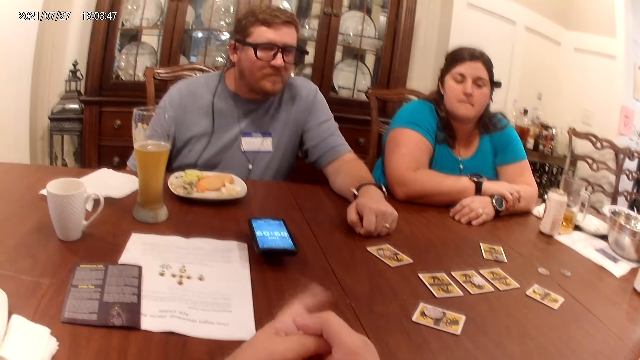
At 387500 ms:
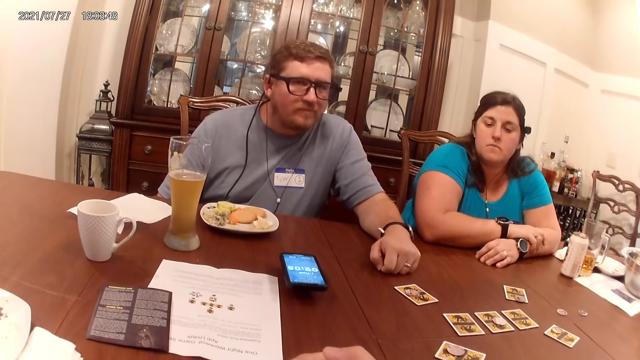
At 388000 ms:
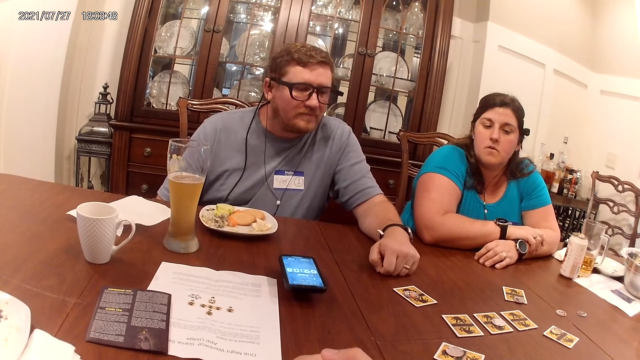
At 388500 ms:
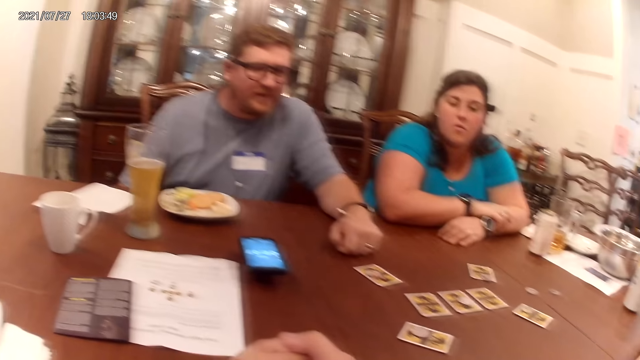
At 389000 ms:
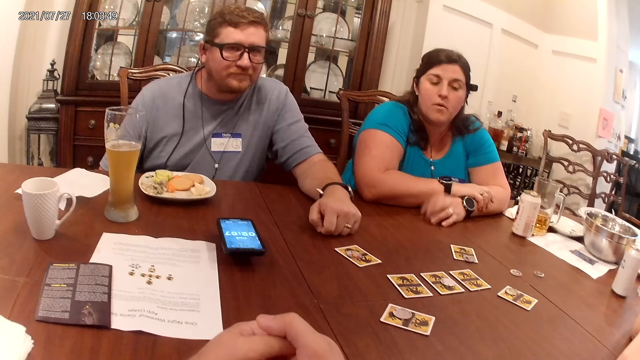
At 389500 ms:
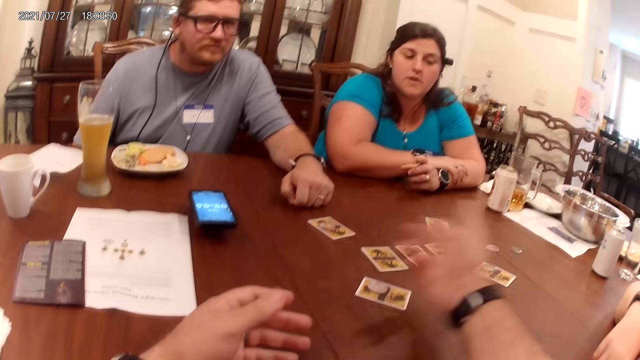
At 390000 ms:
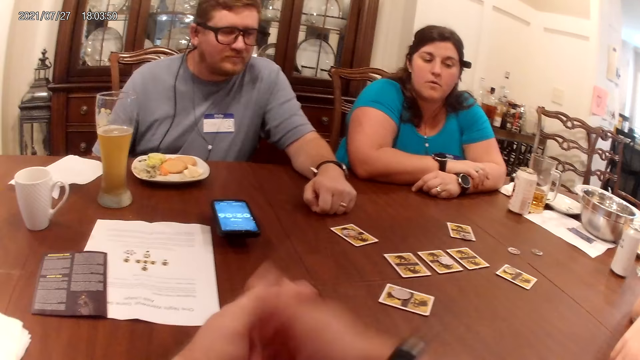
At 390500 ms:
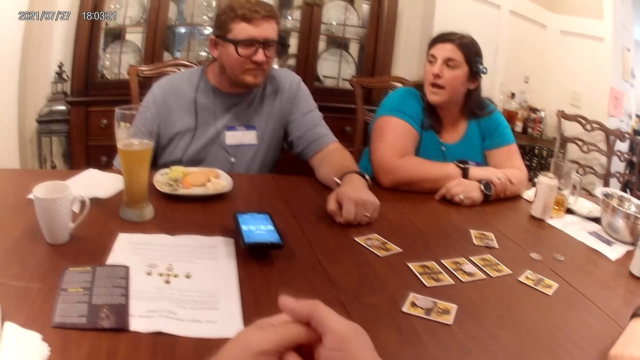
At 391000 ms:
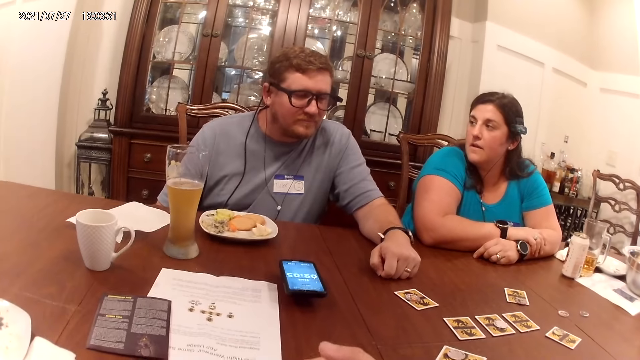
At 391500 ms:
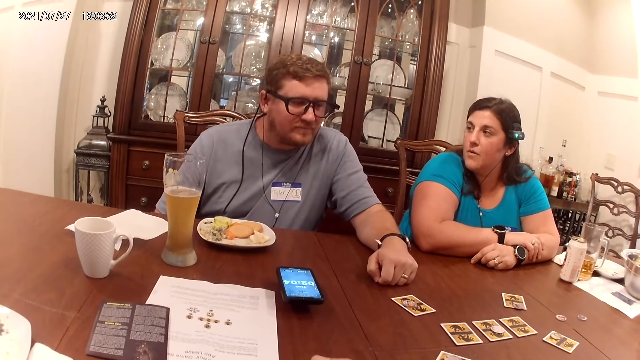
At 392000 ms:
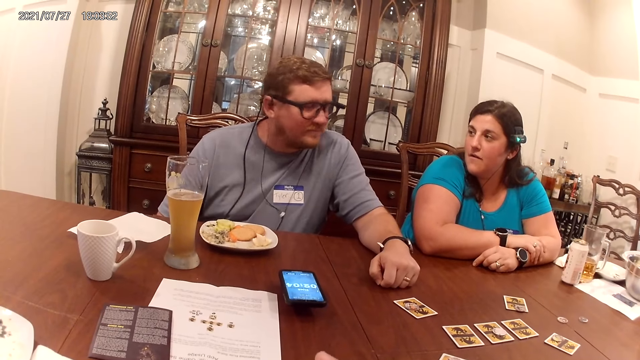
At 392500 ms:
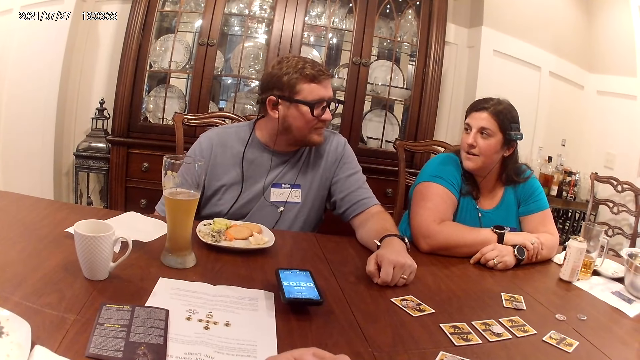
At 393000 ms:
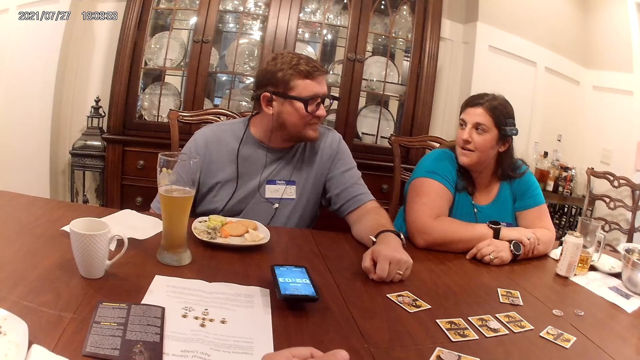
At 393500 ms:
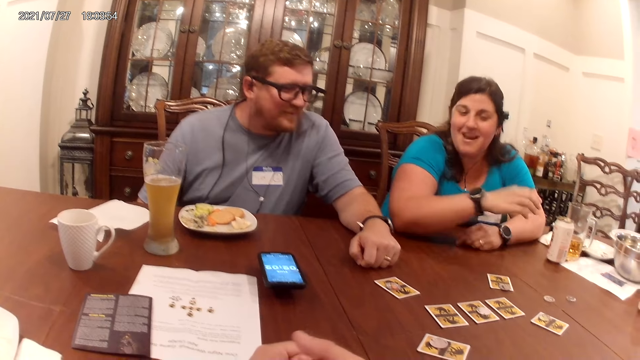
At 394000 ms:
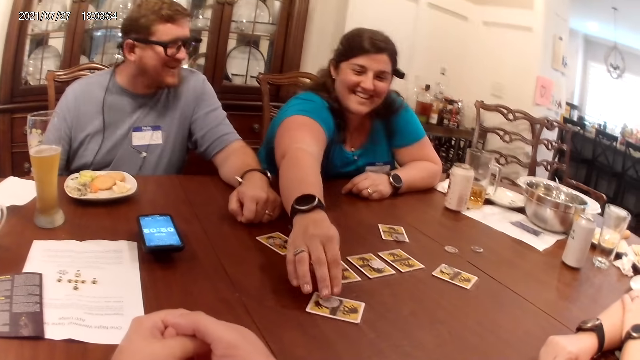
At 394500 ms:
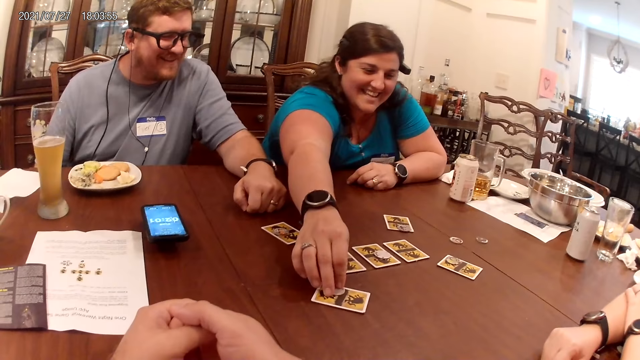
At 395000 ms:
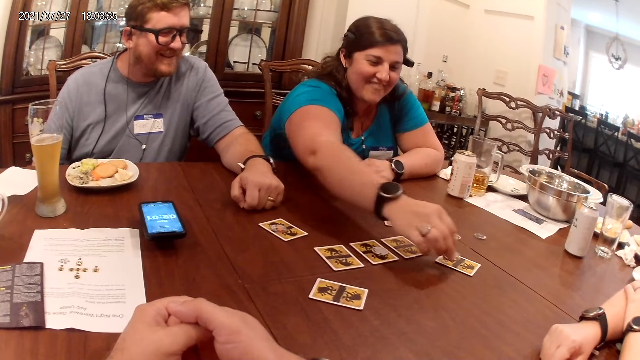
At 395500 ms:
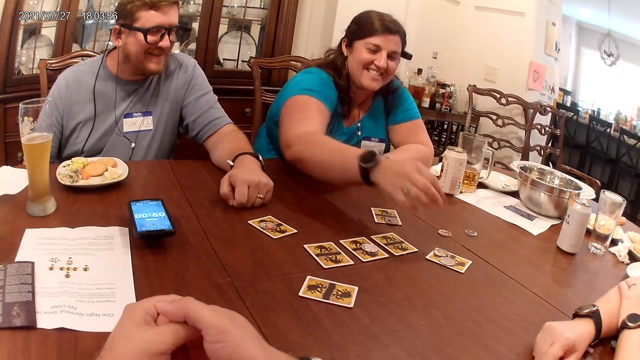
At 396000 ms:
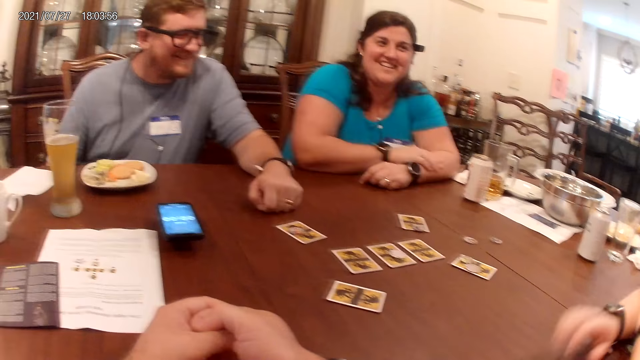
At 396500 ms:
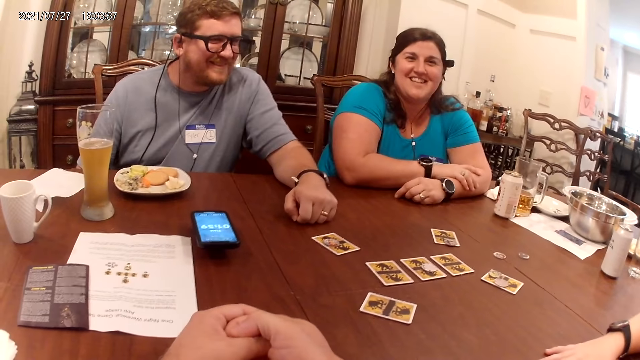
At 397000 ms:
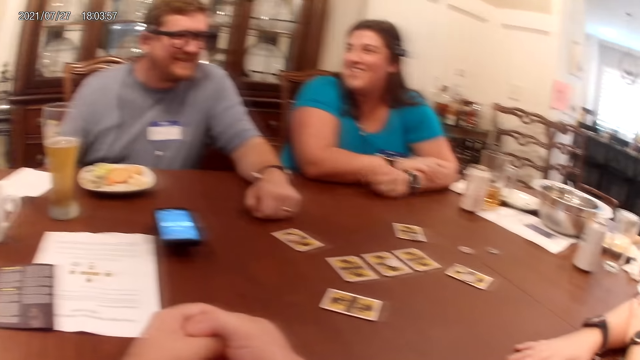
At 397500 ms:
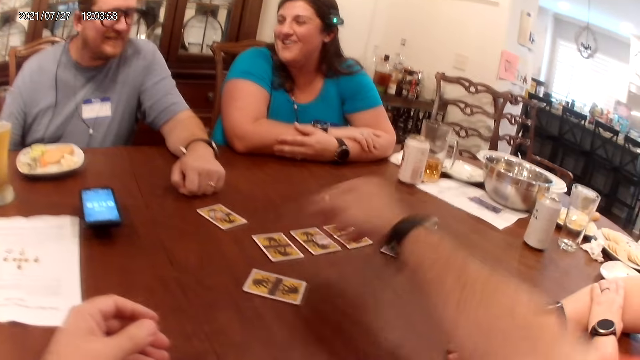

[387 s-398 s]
The camera wearer converses with a man. A woman converses with the man. The woman picks up the coin on the card on the table with her right hand. The woman drops the coin in her right hand on the card on the table.

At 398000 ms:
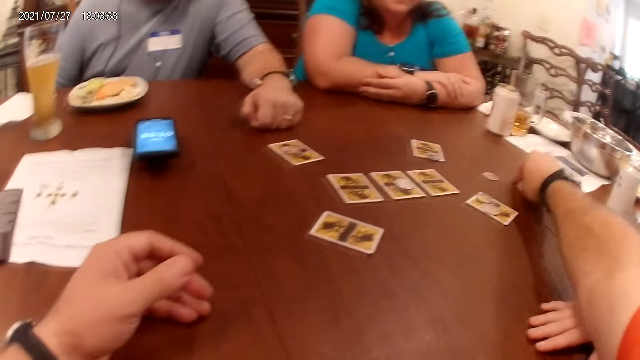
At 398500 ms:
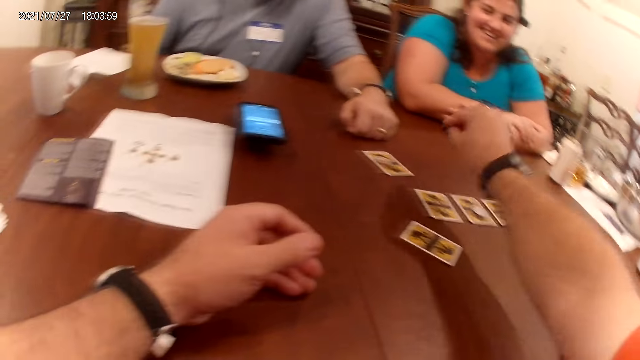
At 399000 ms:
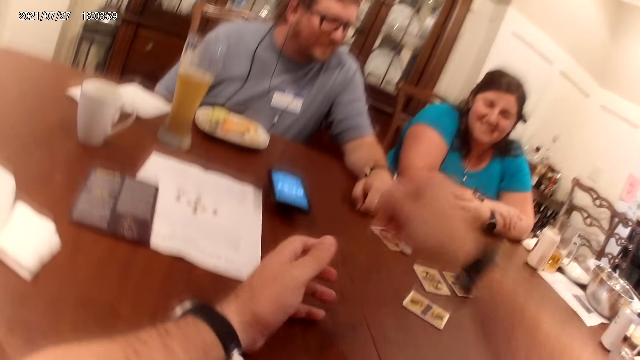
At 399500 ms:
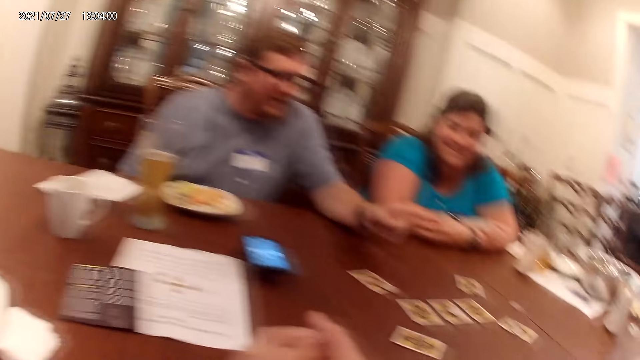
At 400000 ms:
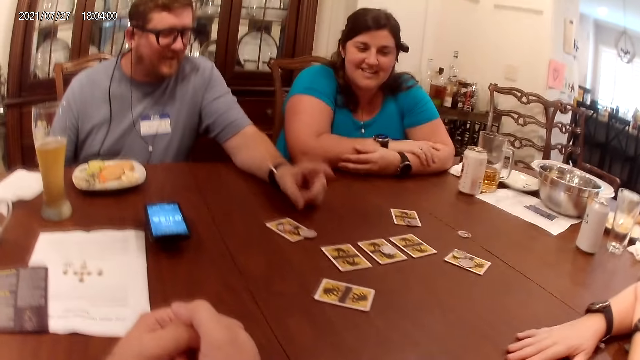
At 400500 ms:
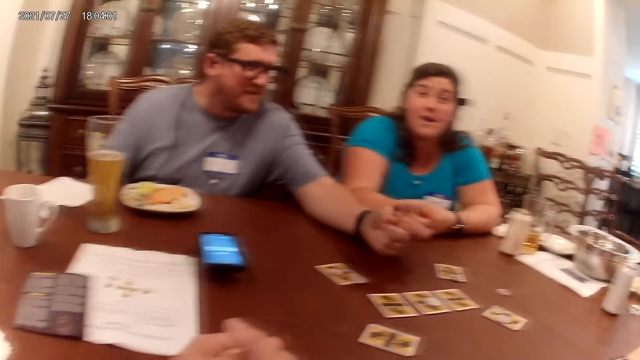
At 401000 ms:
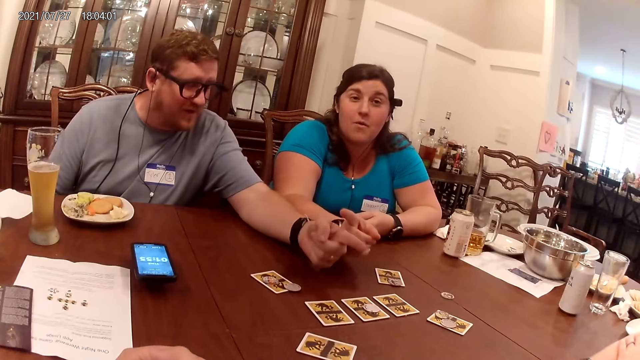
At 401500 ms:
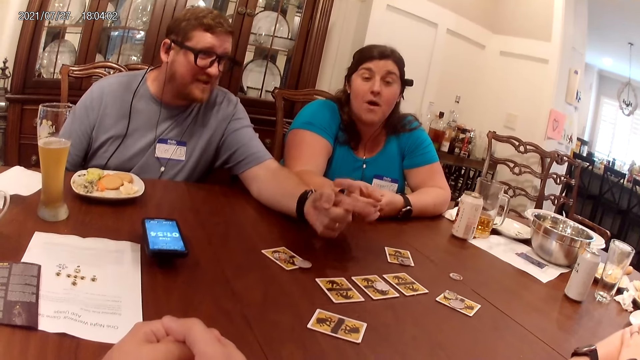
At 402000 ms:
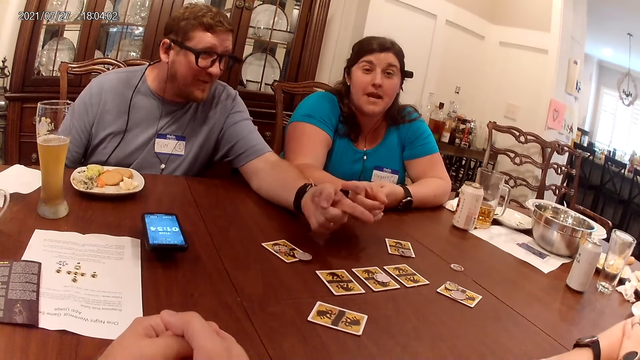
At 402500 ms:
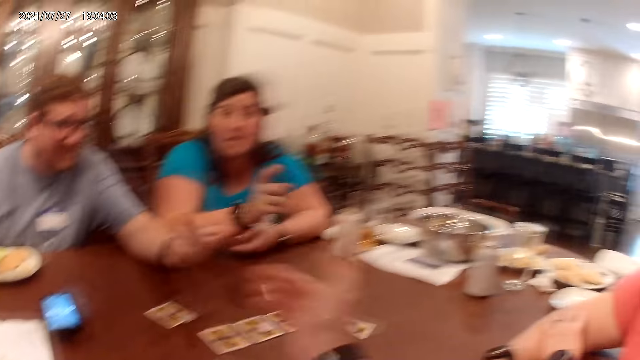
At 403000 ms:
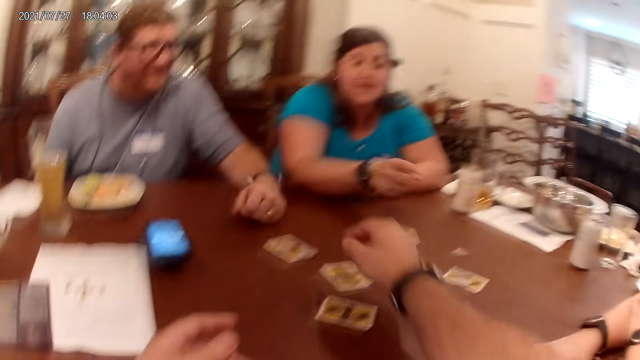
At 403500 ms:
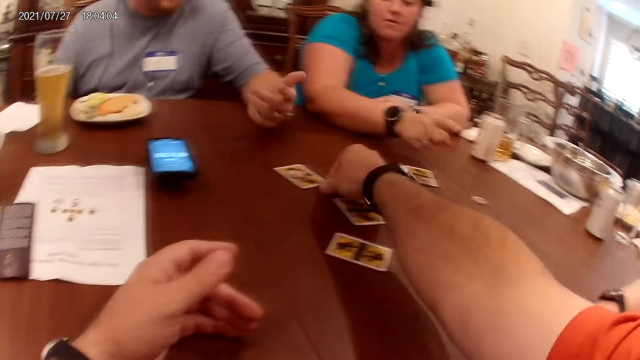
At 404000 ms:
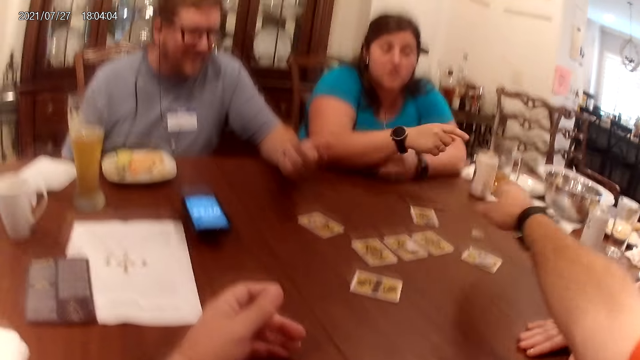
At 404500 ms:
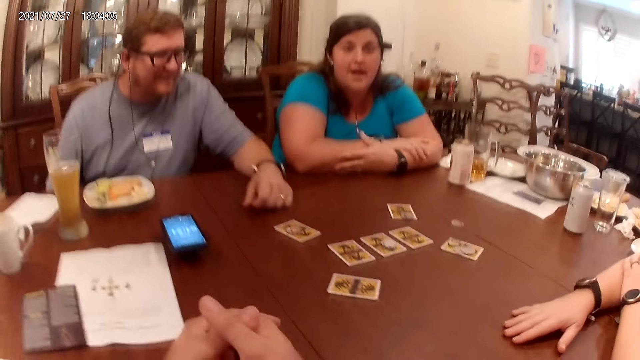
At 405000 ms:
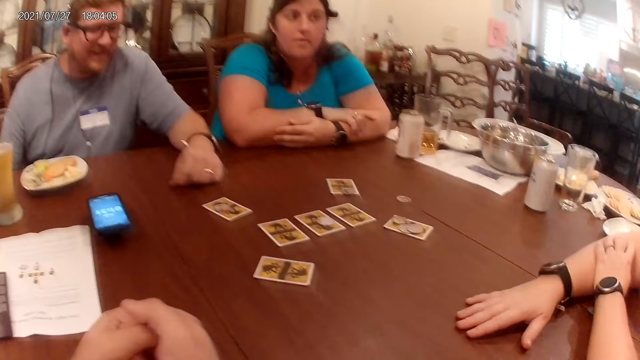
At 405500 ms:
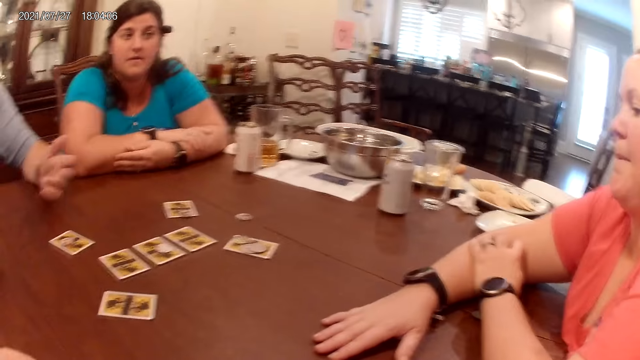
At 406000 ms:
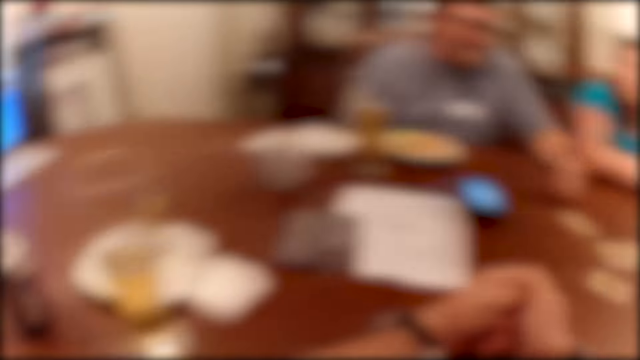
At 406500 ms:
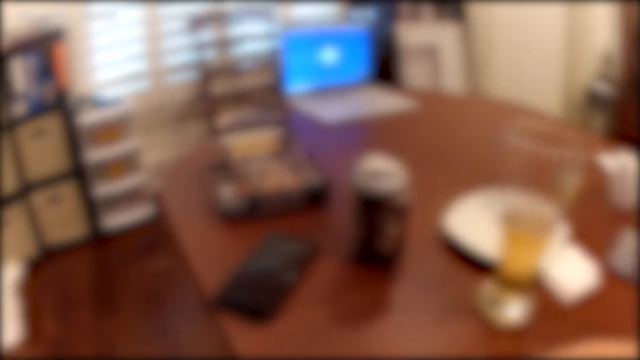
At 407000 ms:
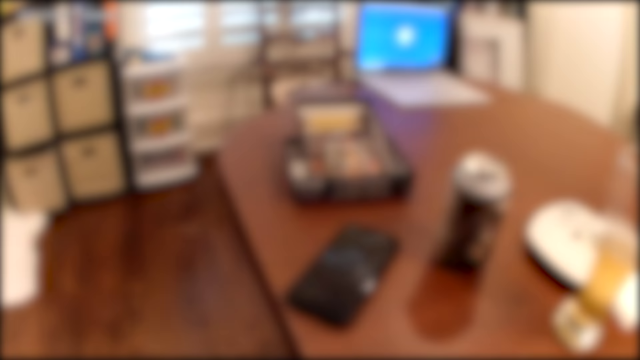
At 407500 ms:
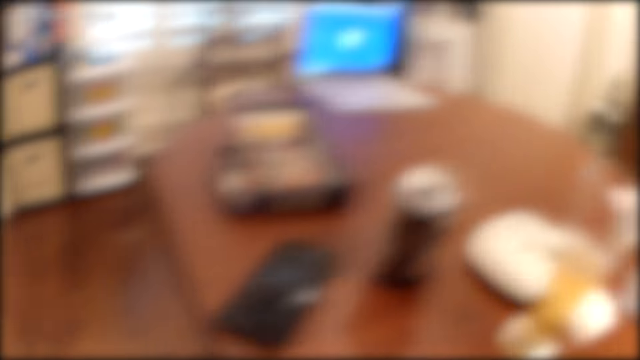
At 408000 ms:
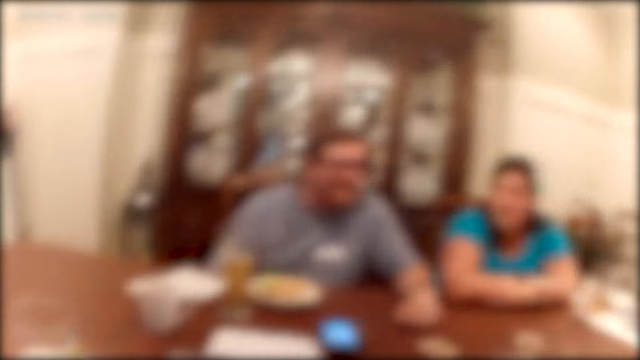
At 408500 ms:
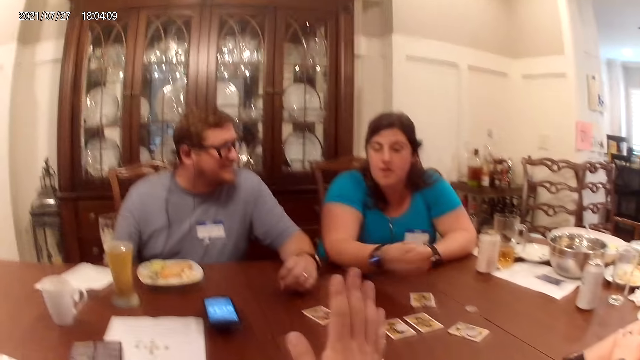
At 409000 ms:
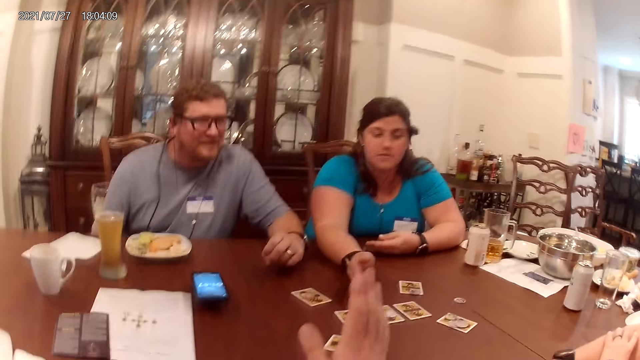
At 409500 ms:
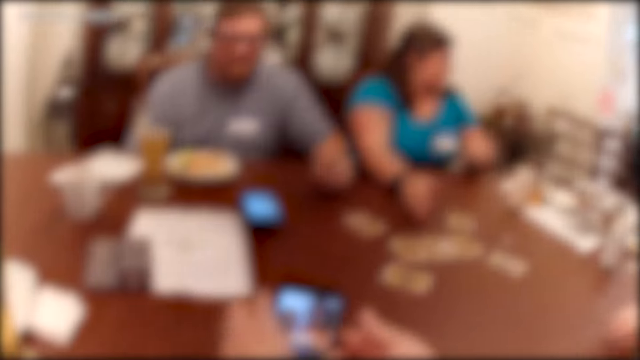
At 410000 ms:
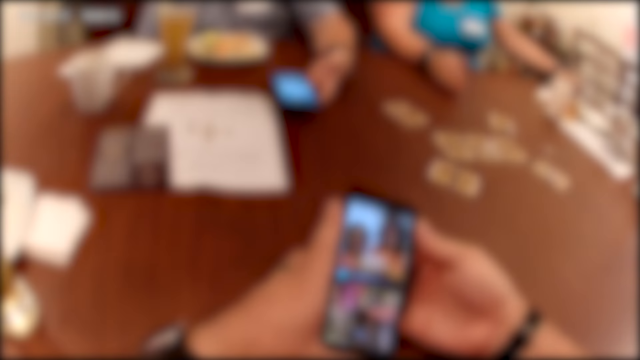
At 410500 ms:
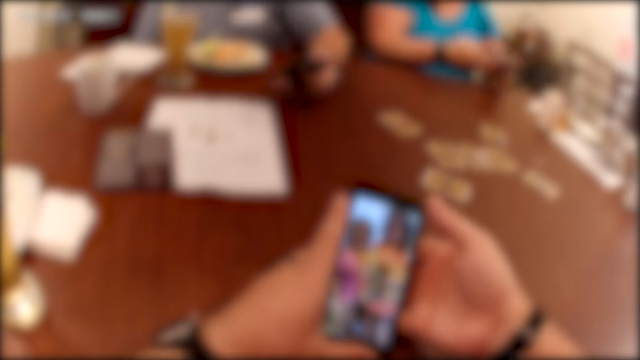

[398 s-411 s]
The camera wearer points at a chip. He picks up a coin on the table with his right hand. He drops the coin in his right hand on the card on the table. A man converses with a woman. The camera wearer picks up the coin on the card with his right hand. He holds the chip. He drops the coin in his right hand on the card on the table. He looks around. He converses with the woman. He picks up a cellphone on the table with his left hand. The woman picks up a cellphone on the table with her left hand. The man picks up a cellphone on the table with his left hand. The camera wearer holds the phone.
